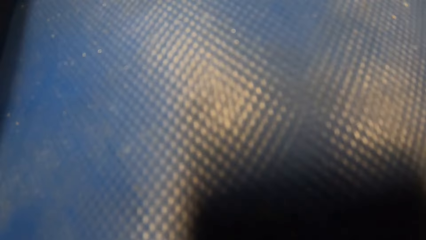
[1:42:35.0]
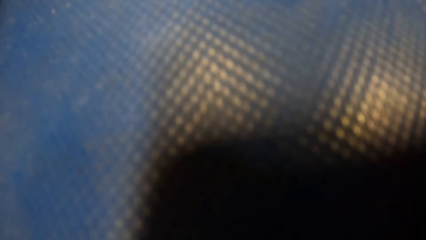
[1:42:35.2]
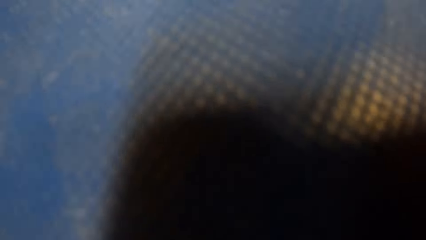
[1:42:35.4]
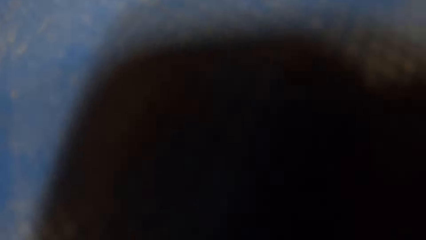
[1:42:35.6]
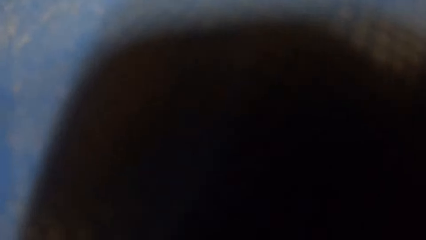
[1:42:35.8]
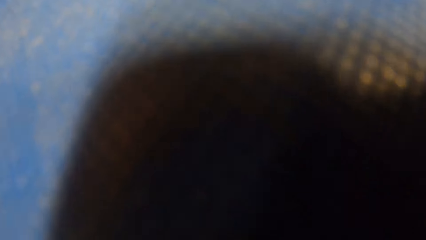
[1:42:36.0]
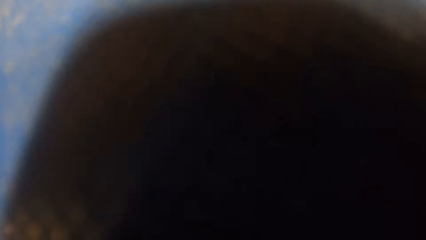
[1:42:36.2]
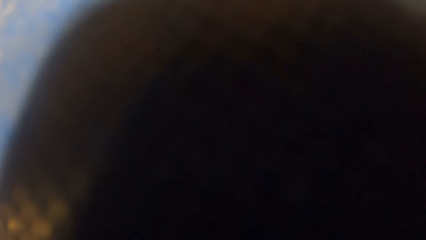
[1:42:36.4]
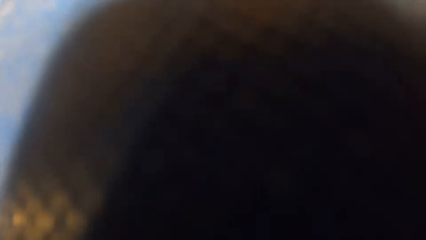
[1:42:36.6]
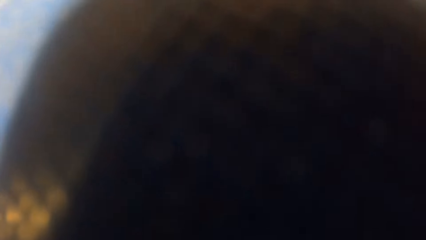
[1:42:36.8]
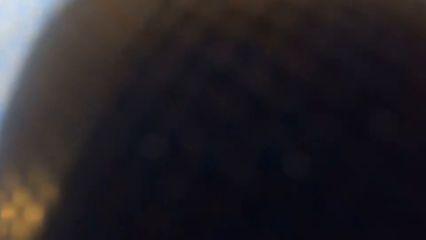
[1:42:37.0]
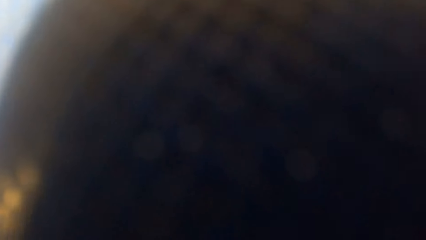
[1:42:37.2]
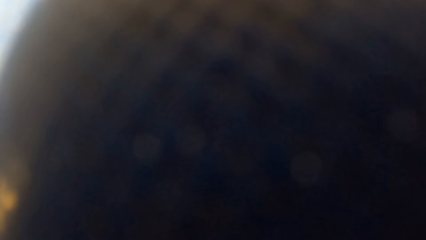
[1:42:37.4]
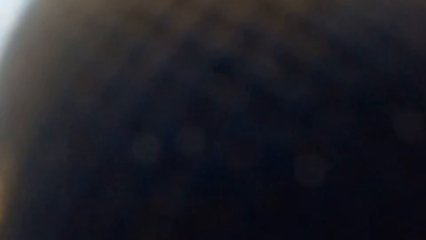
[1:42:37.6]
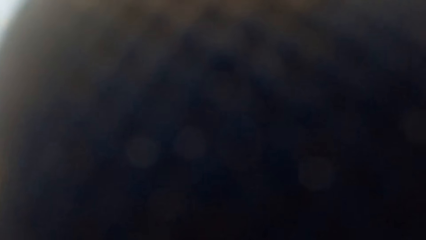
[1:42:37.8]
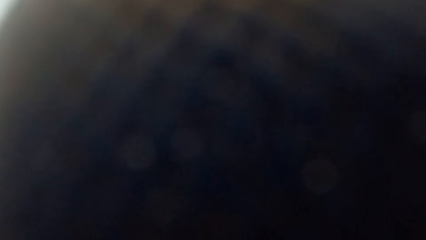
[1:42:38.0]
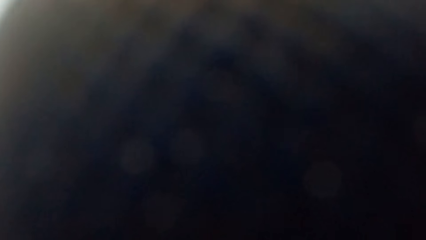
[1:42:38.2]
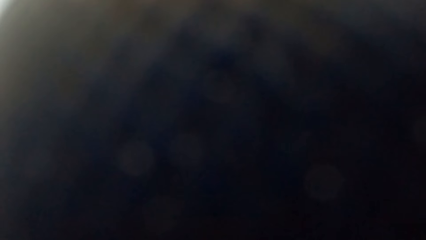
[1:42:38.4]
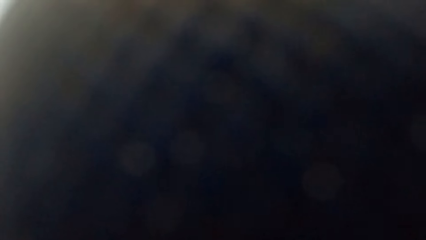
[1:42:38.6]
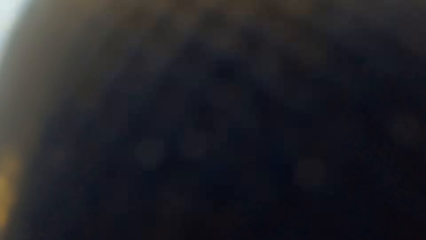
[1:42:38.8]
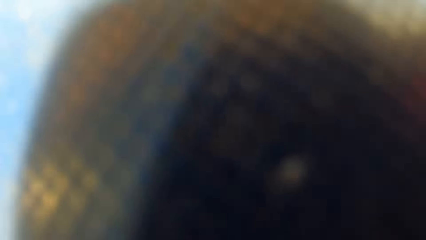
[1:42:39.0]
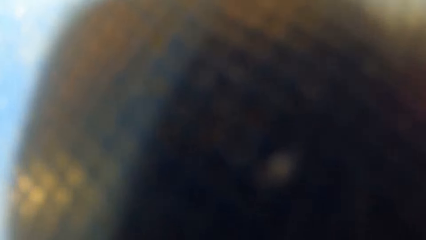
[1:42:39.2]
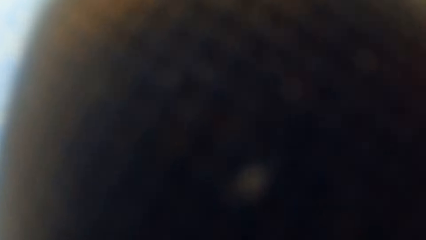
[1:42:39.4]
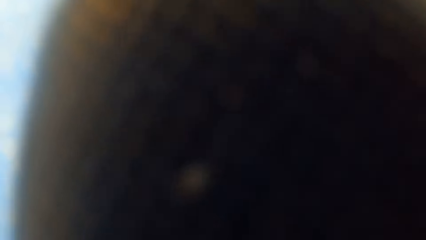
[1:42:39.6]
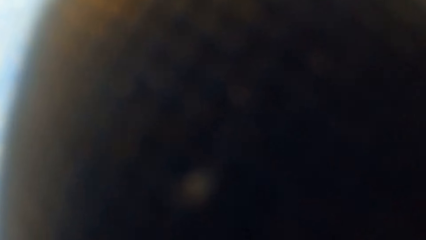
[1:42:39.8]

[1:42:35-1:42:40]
The camera wearer places her head on the floor.

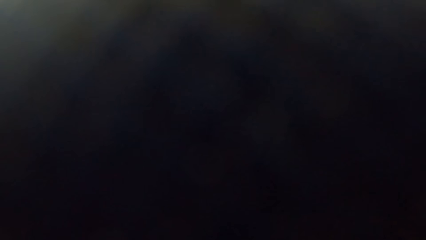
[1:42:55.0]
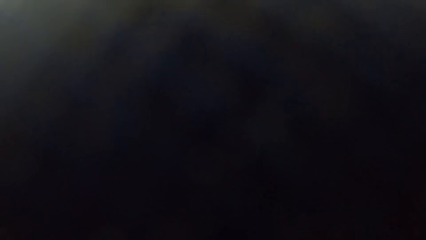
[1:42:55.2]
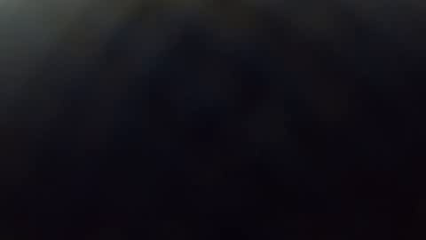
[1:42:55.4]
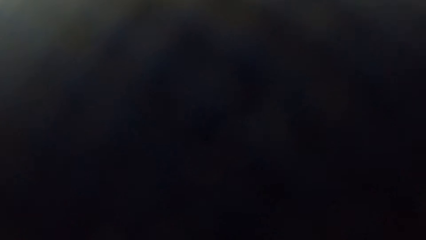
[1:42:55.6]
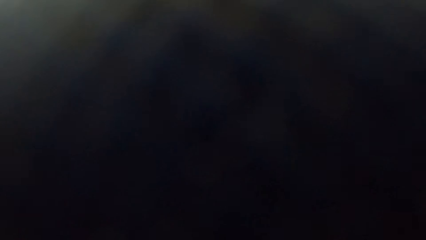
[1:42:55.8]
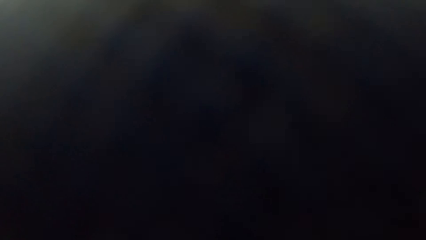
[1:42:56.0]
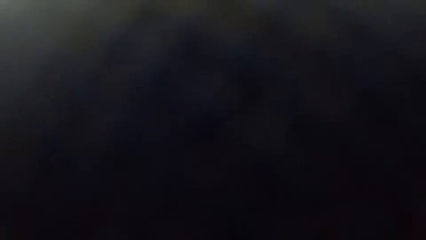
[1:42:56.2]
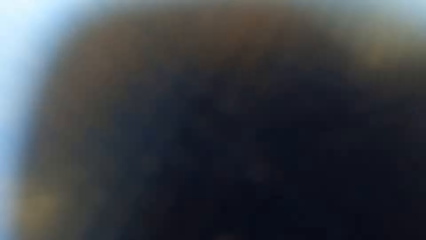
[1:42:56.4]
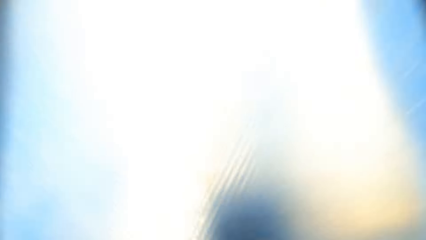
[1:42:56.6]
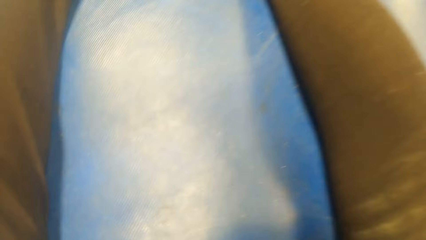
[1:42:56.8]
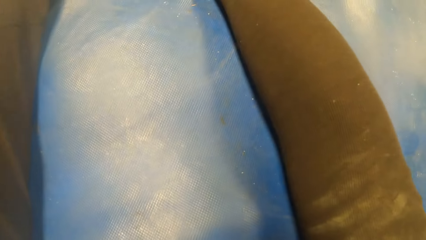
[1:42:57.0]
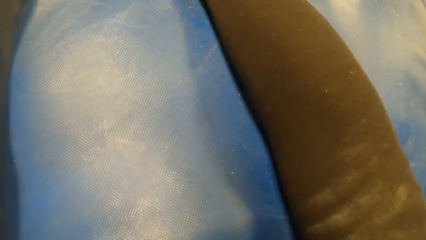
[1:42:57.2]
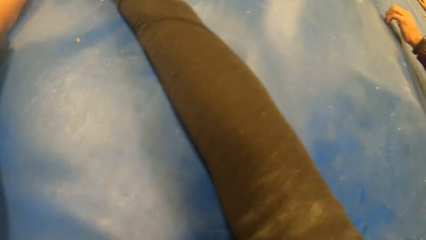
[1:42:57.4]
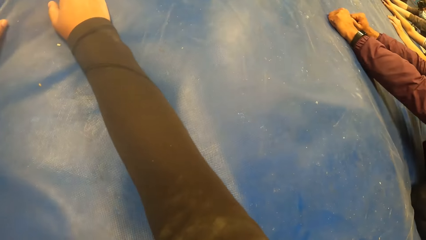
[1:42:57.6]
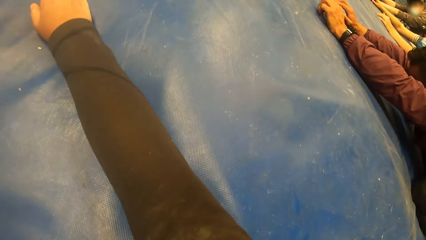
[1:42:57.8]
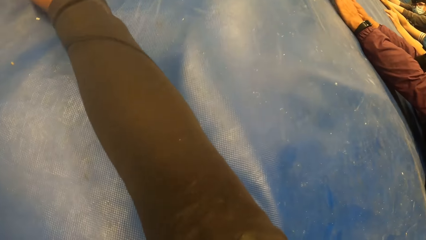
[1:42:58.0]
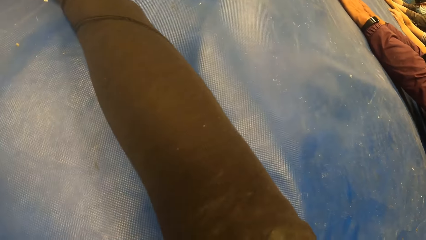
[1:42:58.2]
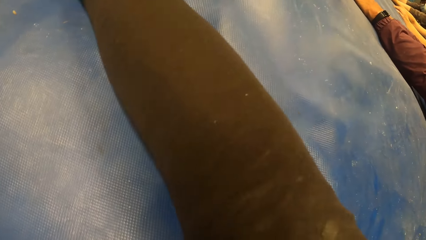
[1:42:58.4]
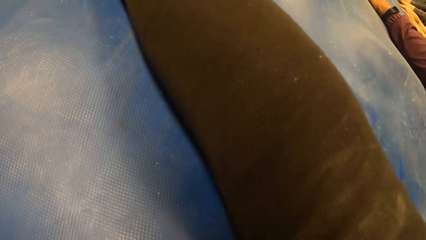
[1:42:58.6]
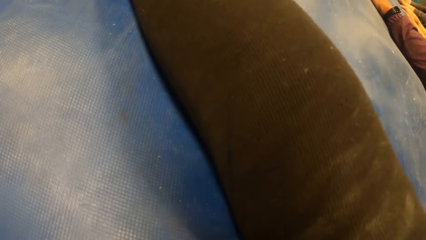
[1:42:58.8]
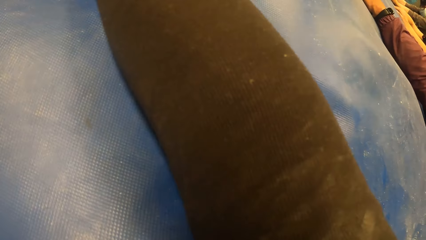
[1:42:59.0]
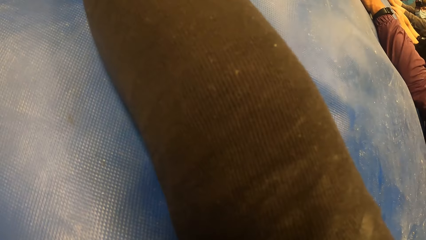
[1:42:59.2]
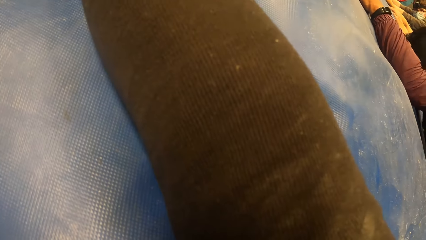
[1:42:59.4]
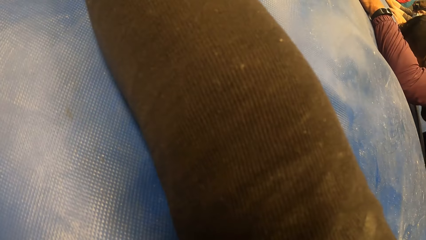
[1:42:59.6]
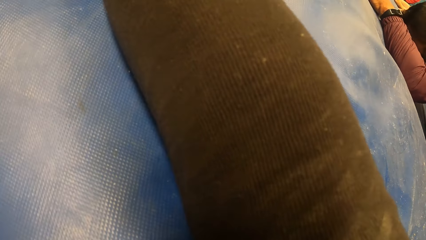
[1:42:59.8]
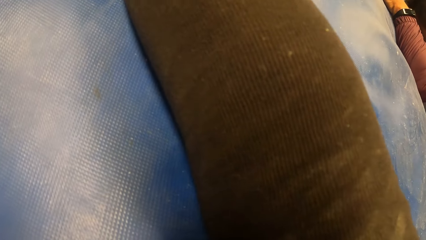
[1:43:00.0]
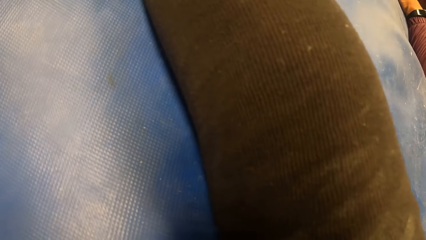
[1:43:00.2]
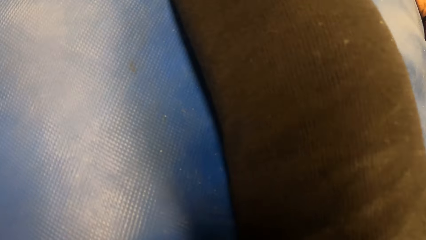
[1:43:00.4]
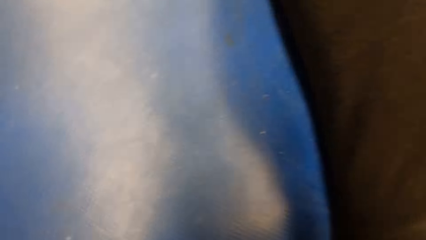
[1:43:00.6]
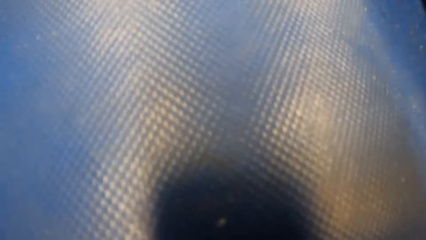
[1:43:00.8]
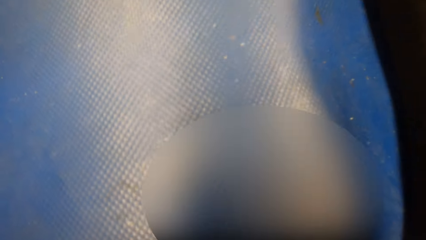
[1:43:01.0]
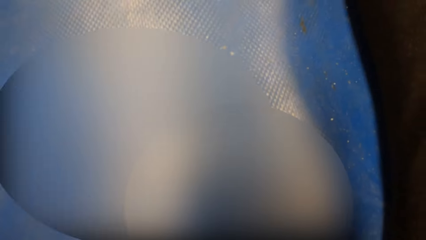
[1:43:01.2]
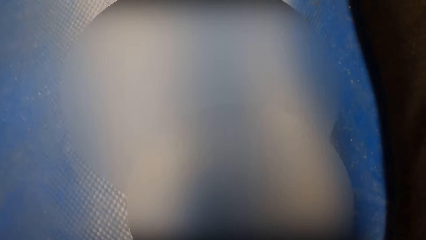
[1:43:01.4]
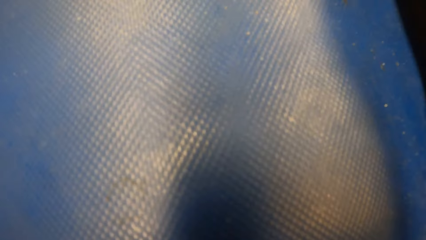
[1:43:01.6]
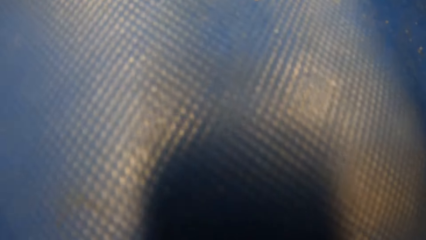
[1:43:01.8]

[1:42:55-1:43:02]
The camera wearer lifts her head from the floor.

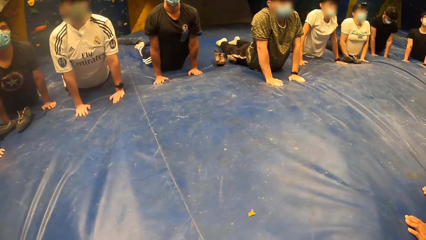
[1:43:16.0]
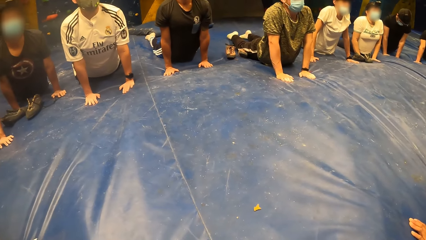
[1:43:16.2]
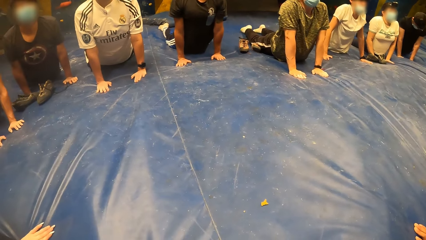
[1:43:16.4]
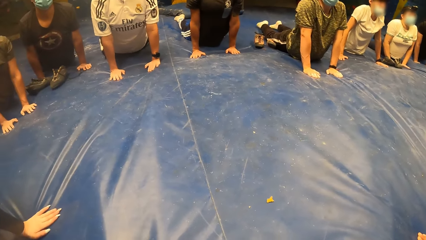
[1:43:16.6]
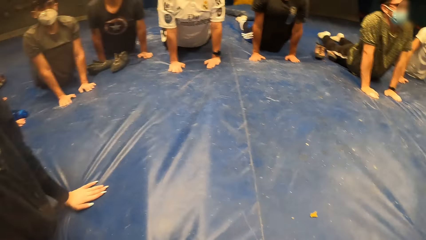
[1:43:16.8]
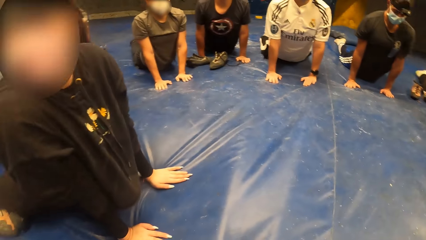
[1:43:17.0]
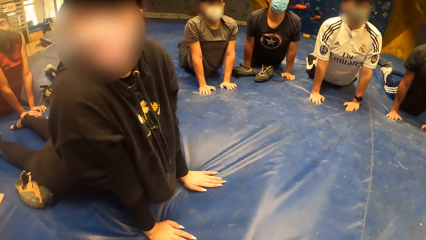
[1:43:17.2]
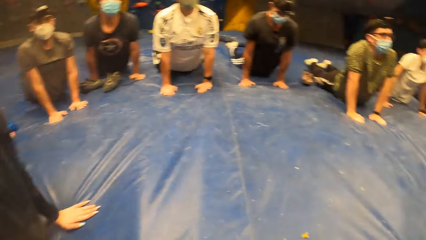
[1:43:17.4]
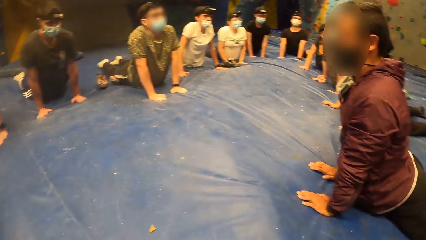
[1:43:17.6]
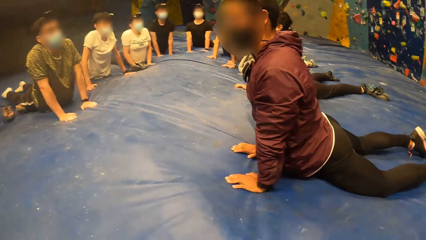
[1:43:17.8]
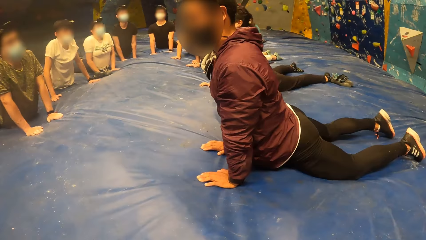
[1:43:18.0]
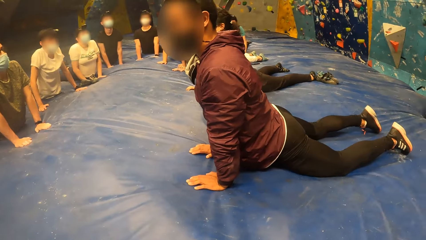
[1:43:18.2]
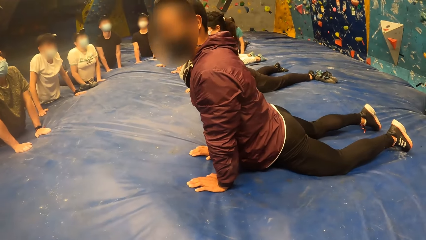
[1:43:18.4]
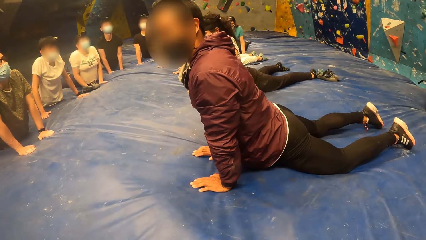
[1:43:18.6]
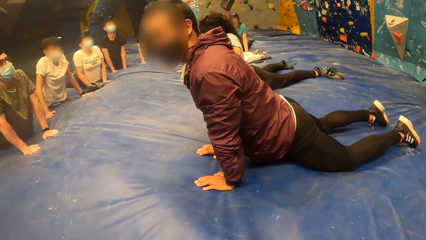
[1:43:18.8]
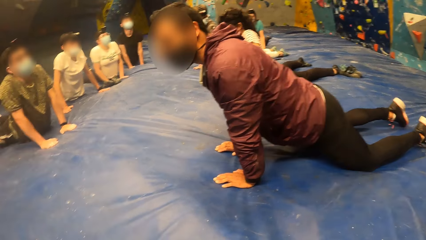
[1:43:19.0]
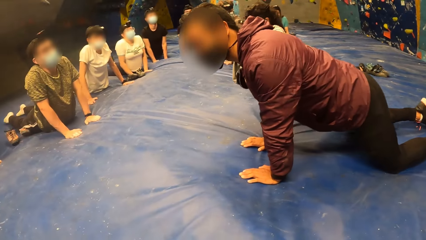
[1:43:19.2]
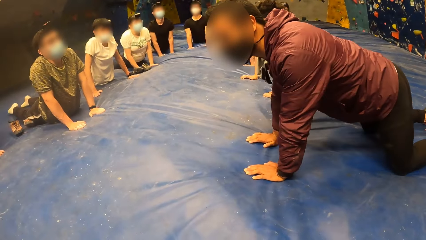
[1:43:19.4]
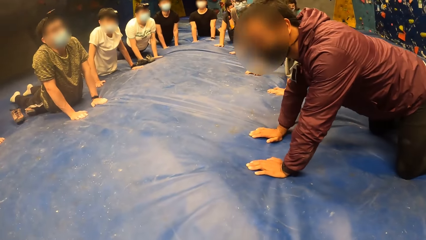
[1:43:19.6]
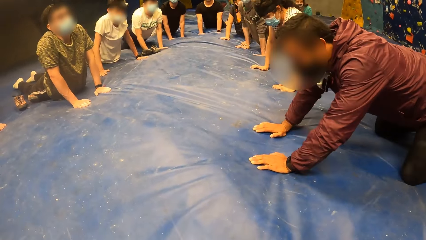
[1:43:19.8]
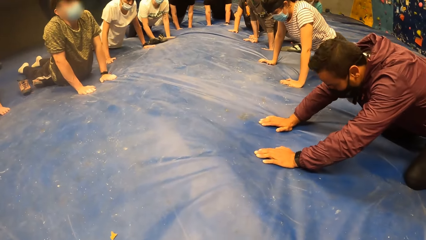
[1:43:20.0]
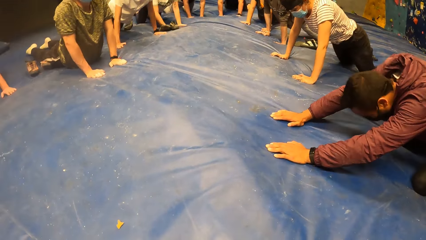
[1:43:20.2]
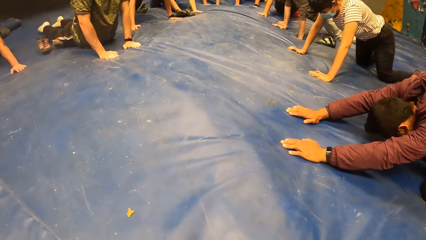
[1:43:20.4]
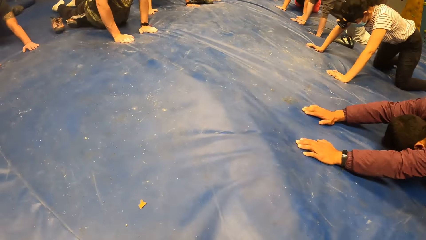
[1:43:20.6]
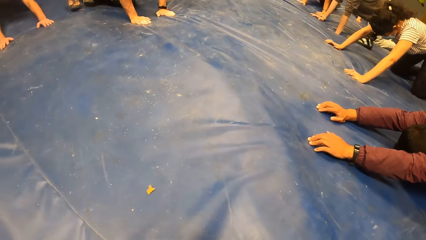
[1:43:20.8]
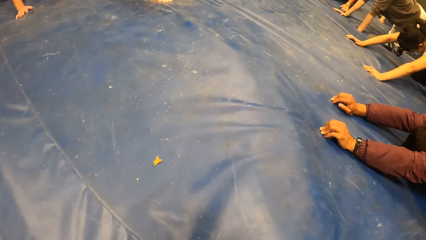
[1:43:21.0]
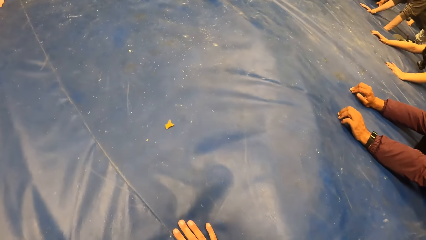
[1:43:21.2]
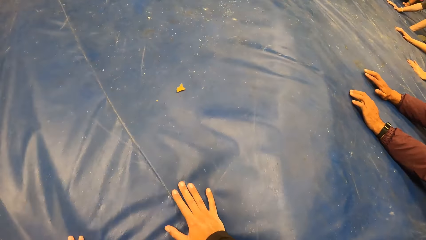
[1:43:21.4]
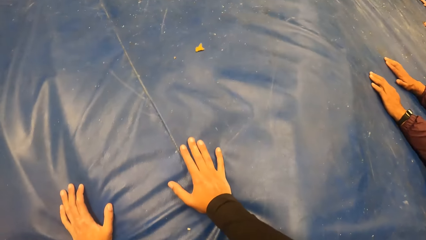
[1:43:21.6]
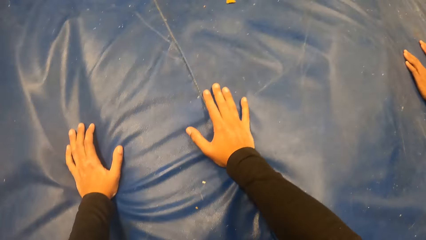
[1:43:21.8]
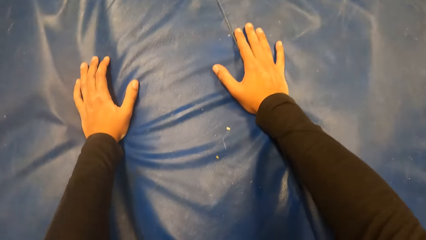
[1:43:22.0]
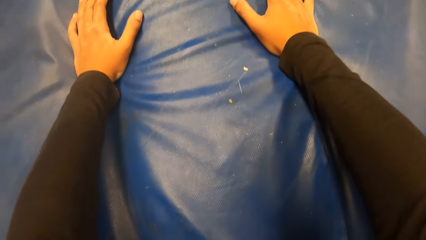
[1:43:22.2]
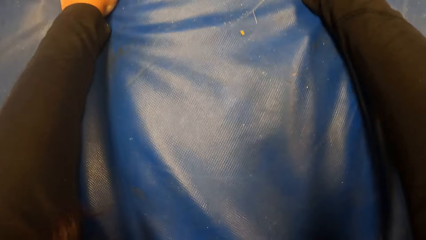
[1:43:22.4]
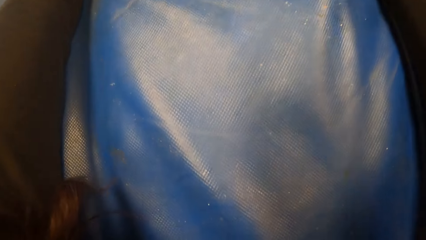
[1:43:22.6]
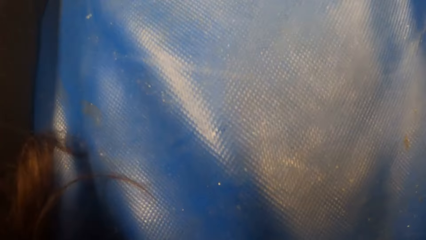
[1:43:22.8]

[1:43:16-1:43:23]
The camera wearer looks around the room. The man places his head on the floor. The camera wearer exercises on the blue mattress. The woman places her head on the floor with the group of people.
